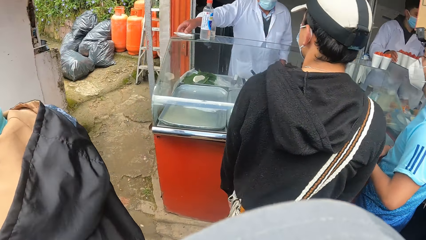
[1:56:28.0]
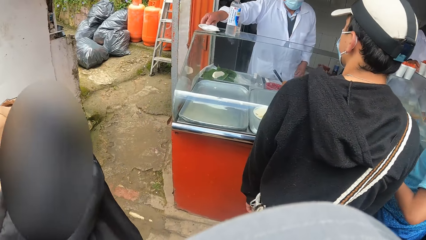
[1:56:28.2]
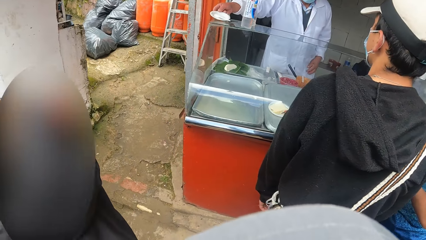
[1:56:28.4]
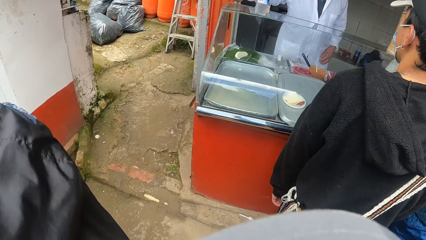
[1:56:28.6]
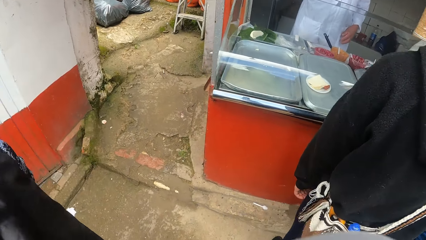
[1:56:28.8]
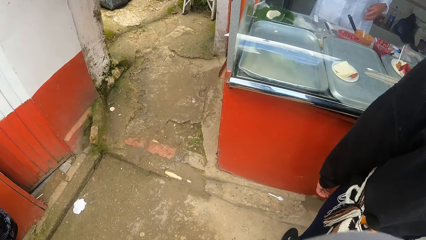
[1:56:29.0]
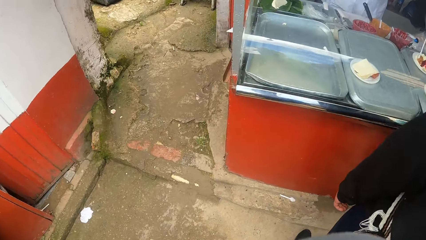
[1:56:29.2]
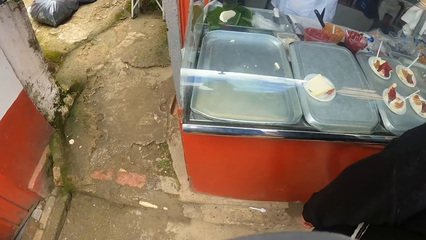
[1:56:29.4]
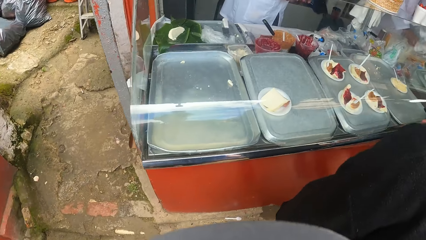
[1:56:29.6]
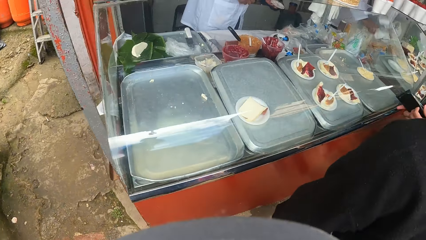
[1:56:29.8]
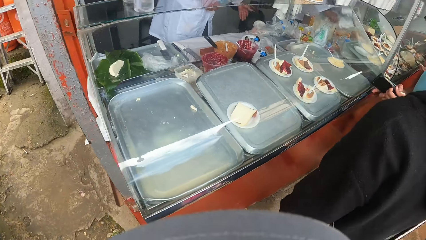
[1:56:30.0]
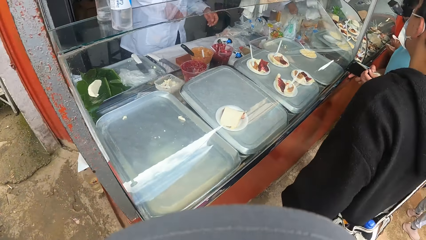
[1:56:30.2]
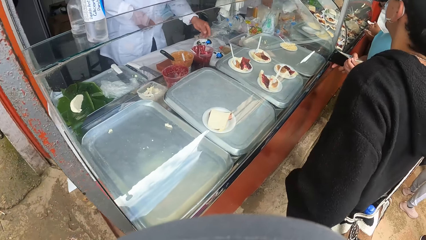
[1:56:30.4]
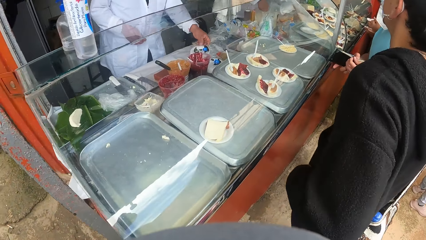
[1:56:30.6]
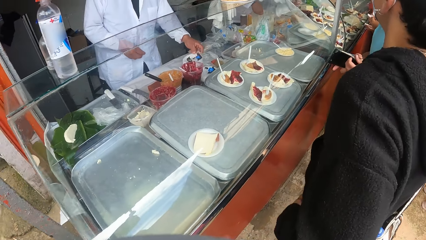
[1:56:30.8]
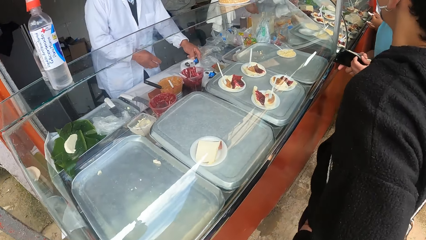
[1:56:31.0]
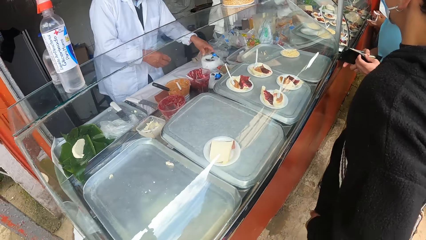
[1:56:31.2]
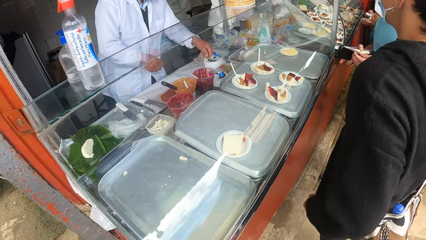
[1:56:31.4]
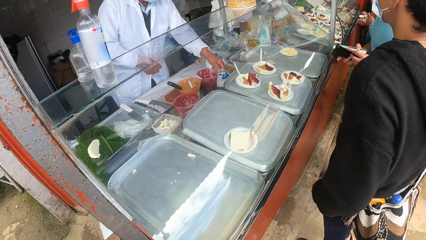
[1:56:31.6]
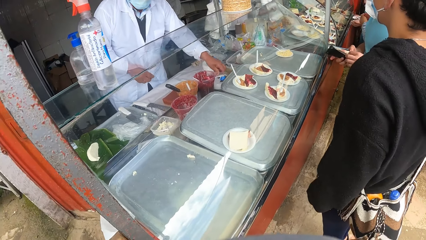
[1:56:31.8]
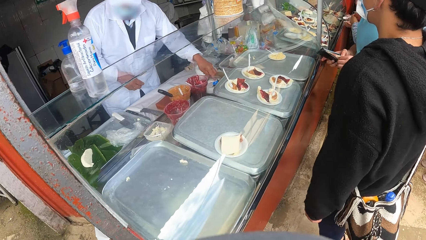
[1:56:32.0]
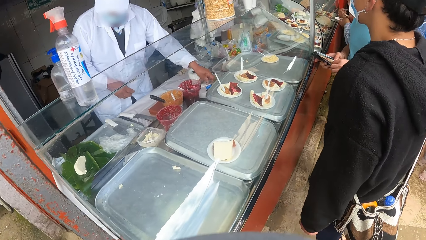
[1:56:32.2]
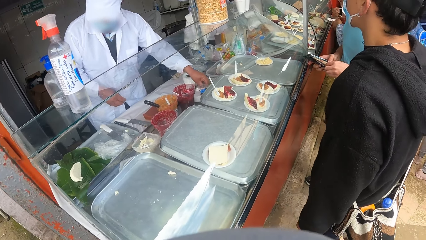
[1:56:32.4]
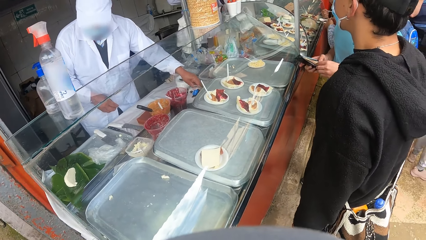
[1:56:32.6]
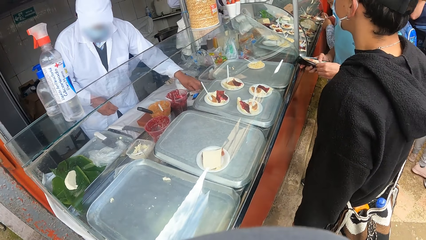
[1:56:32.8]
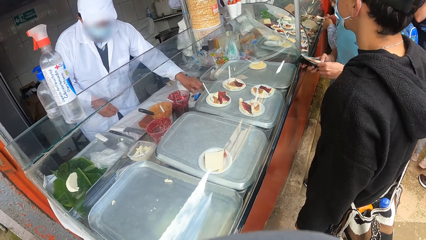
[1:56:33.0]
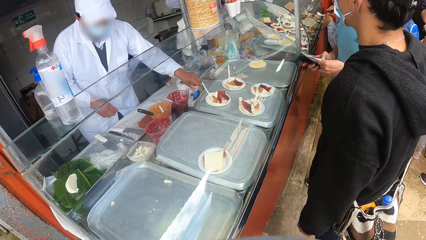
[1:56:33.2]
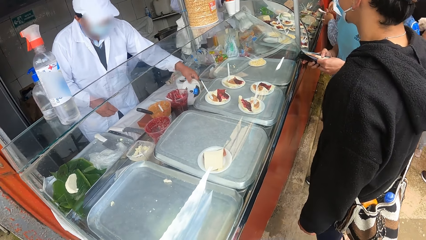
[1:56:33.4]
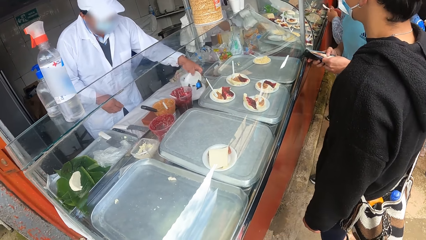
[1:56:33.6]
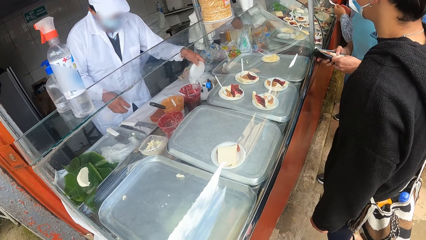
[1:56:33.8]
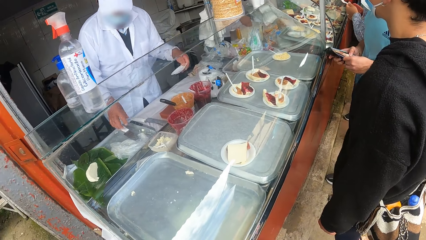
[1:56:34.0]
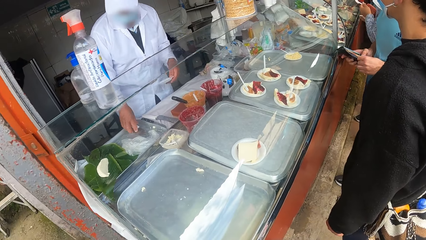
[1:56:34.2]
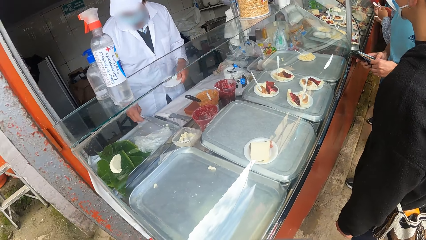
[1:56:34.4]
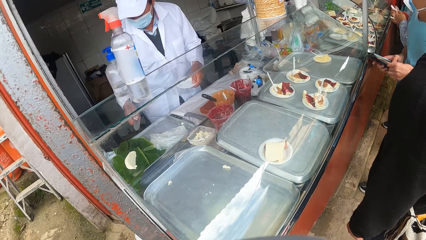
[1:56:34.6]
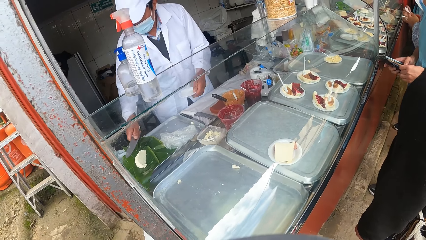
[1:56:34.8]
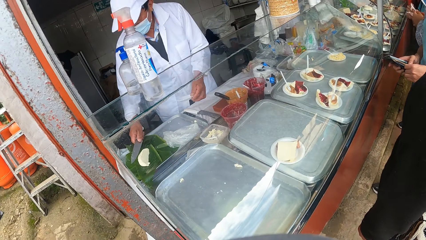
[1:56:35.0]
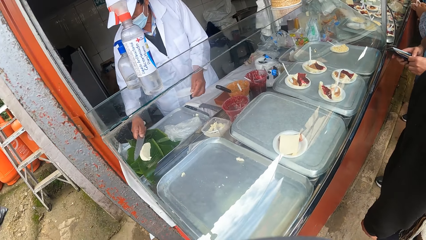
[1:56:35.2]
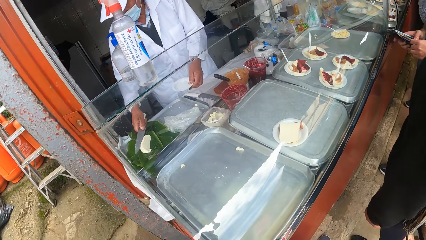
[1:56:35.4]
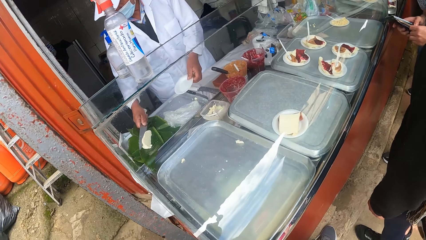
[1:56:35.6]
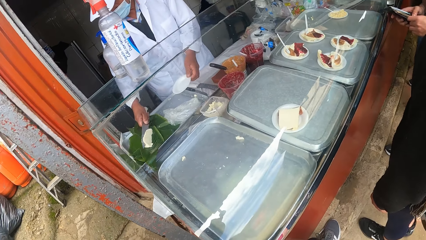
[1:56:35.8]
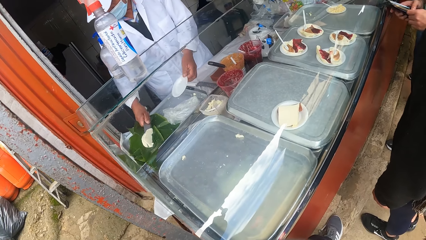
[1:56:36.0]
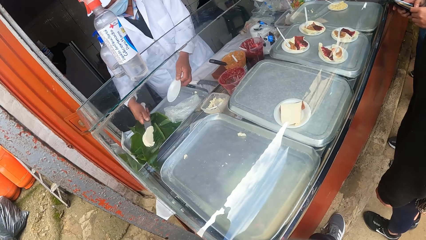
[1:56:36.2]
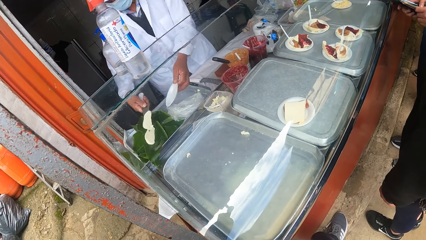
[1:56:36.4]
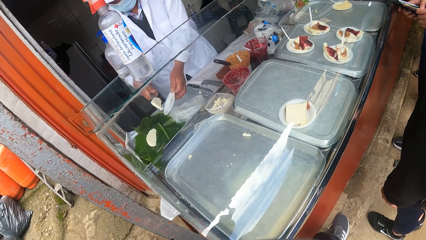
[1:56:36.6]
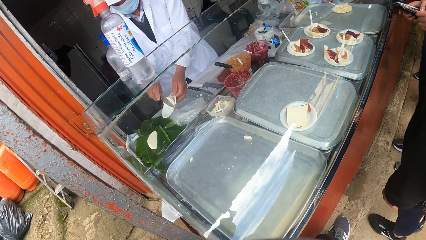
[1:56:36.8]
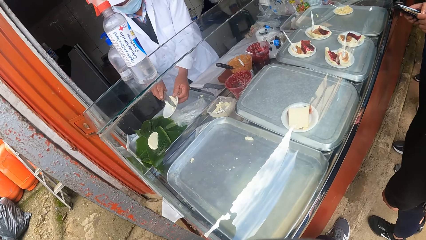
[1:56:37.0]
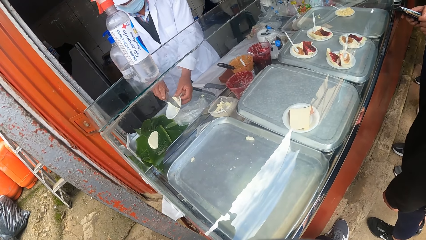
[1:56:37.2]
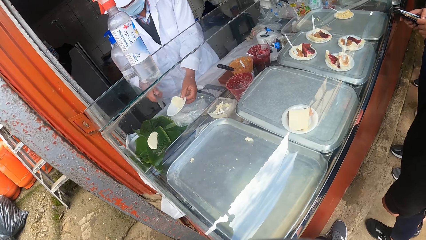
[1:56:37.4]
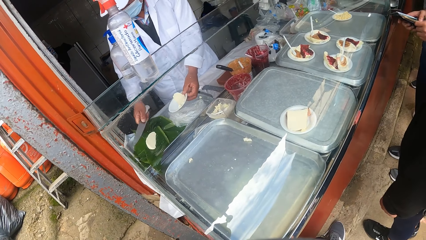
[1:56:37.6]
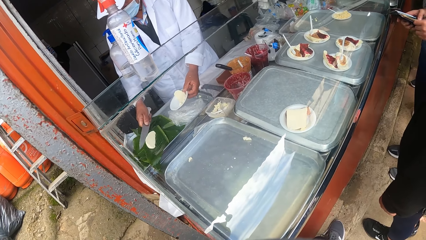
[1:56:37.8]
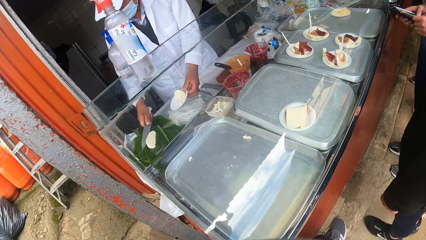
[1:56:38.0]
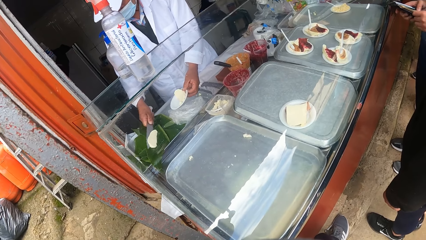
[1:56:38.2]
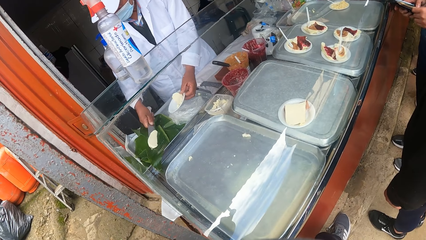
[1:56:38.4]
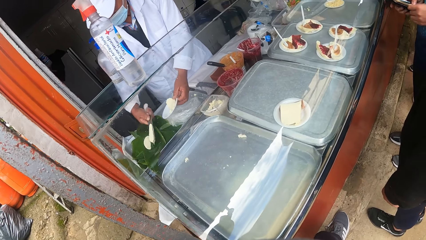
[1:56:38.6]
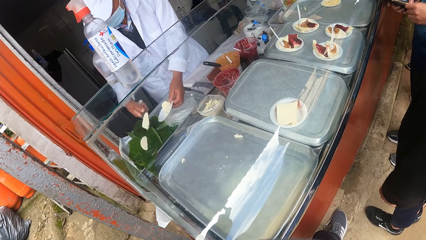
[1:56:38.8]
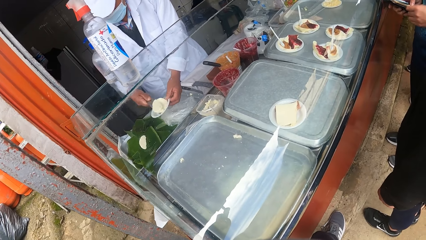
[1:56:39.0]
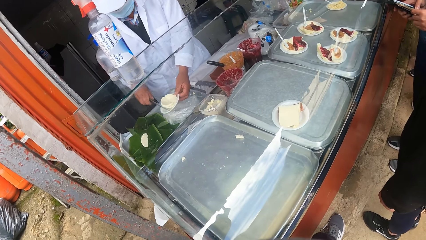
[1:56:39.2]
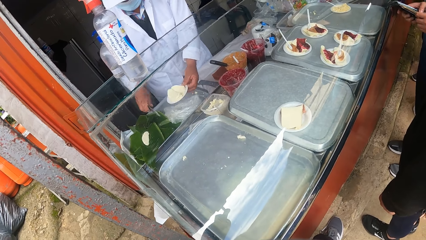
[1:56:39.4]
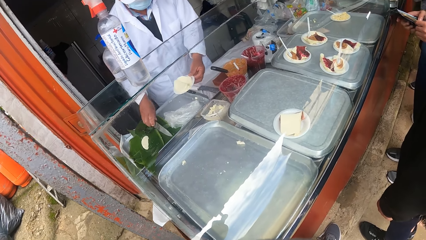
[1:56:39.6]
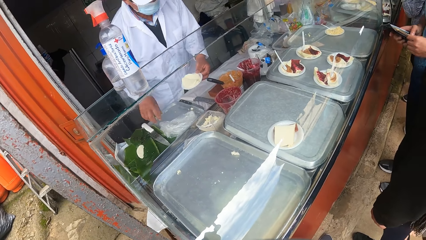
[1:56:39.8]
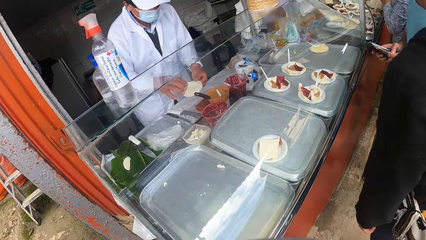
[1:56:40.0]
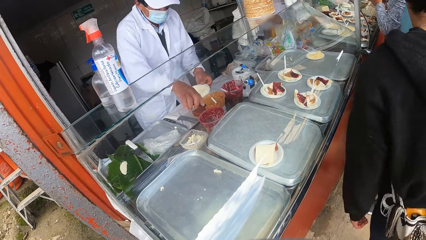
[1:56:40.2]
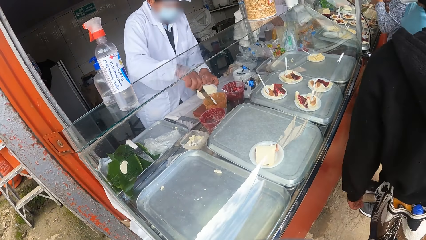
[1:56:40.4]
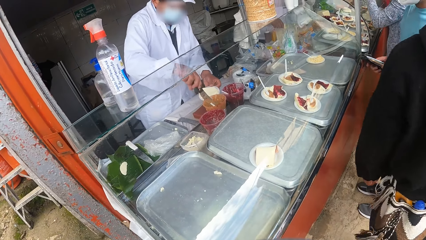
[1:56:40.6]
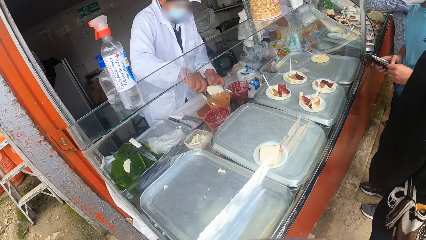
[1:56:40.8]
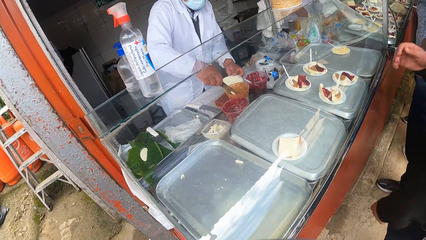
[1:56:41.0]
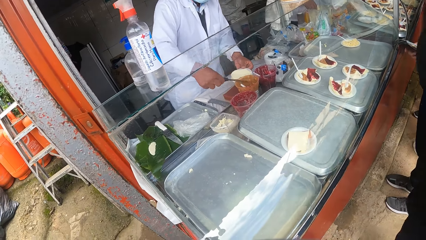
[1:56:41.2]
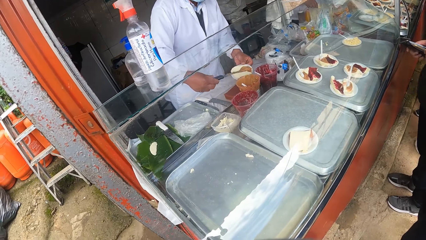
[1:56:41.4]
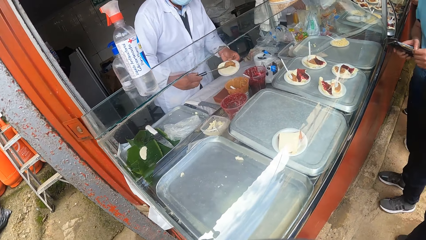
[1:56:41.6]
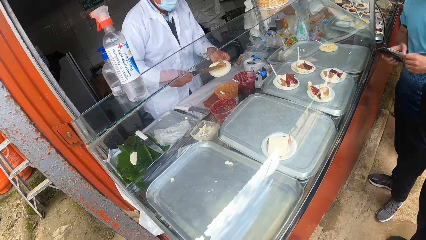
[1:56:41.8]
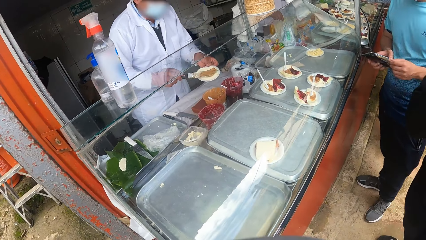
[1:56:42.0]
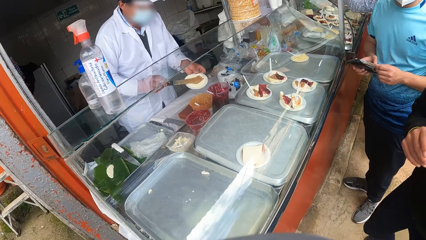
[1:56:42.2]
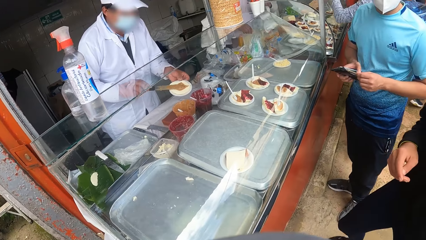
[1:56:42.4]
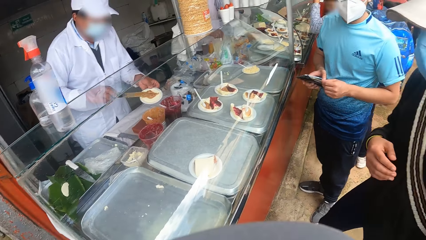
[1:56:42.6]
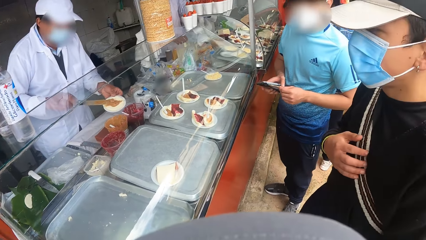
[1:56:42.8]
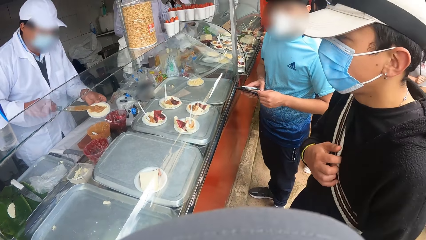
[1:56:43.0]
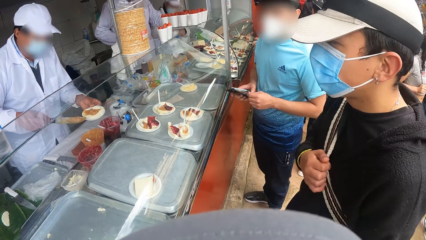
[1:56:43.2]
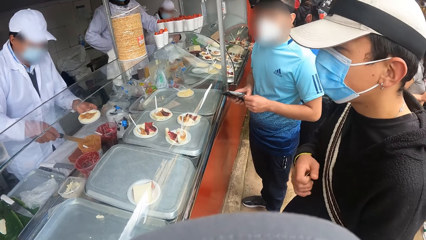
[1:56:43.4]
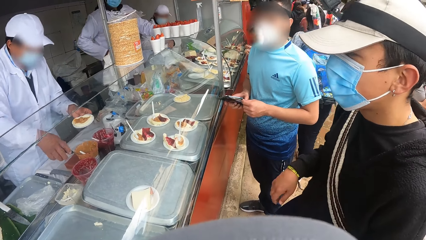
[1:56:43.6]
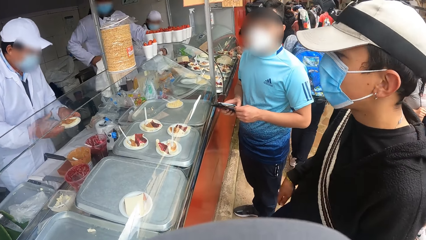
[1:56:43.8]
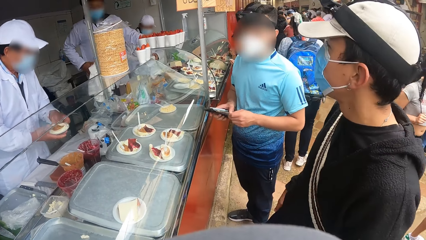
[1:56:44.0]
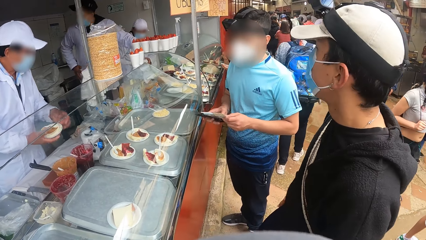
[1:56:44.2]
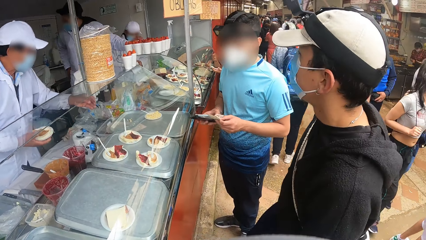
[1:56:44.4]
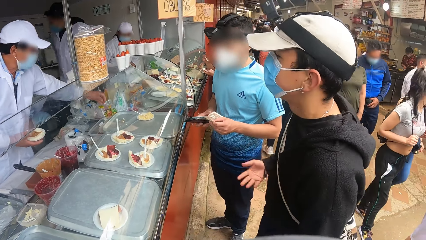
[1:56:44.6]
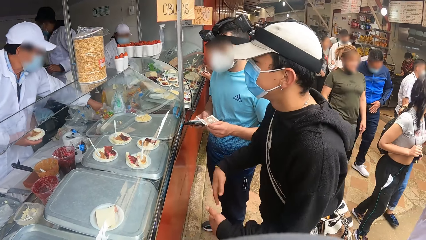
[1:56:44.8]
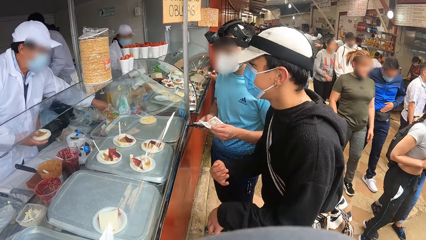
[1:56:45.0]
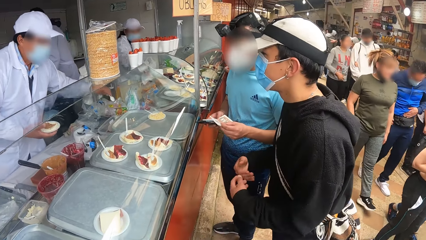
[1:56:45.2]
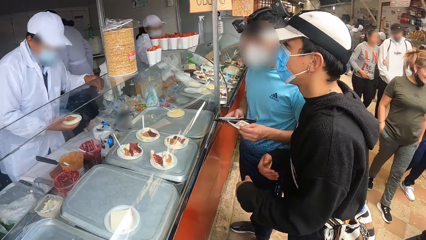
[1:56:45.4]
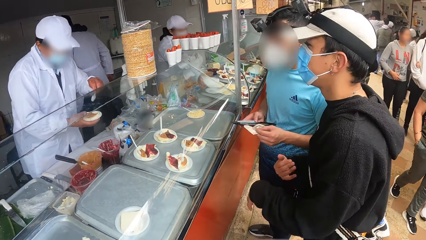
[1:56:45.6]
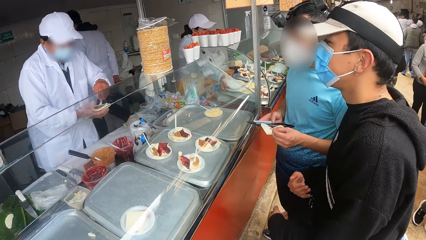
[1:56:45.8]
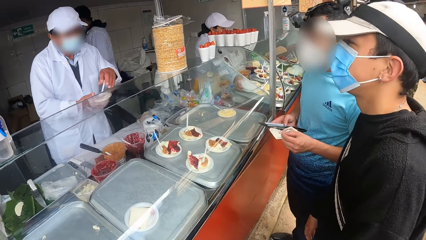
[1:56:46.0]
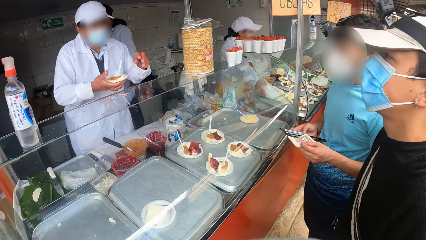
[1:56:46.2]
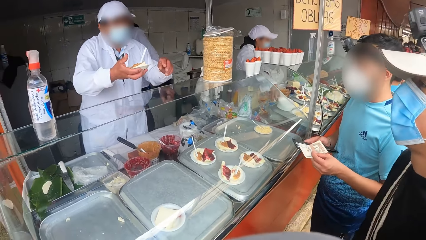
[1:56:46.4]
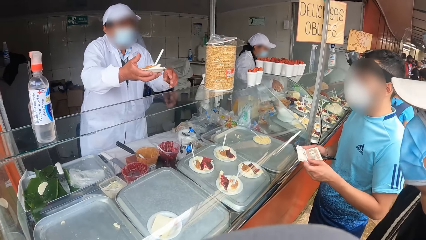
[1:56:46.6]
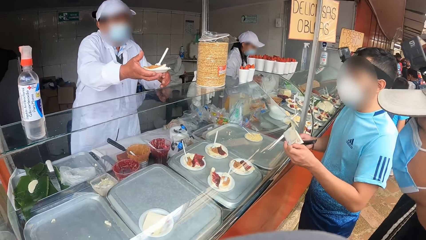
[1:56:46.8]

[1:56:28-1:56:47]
The camera wearer walks towards a display window. A man takes the plastic plate from a plastic bag with his left hand. The man picks up a knife from the tray with his left hand. He serves cheese. He cuts the cheese with the knife in his left hand. He puts the cheese on the plastic plate with the knife in his left hand. He cuts the cheese with the knife in his left hand. He puts the cheese on the plastic plate with the knife in his left hand. He drops the knife on the tray with his left hand. He holds the knife. He scoops the sauce from a bowl with the knife in his right hand. He puts the cream on the cheese with the knife in his left hand. He serves something. Another man holds the handle of his bag with his right hand. The camera wearer interacts with a person. The person communicates to the first man. The first man picks up a spoon from the plastic bag with his left hand. He puts the spoon on the plastic plate with his left hand. He passes the food to a third man with his right hand.
